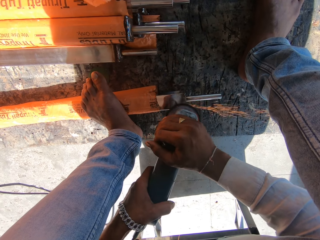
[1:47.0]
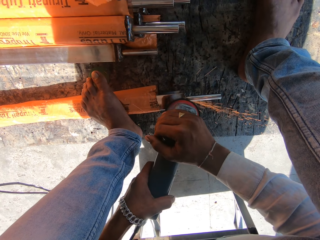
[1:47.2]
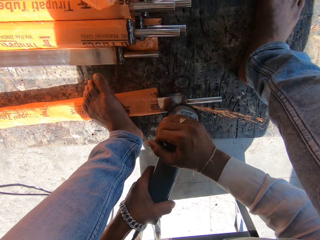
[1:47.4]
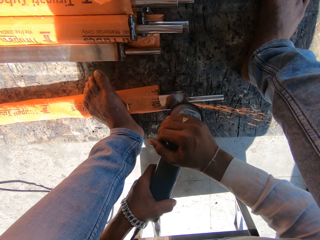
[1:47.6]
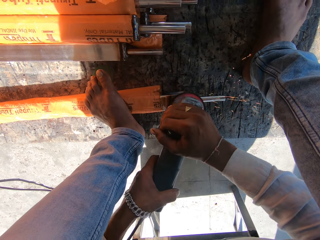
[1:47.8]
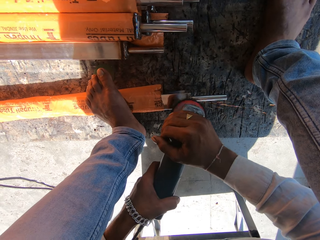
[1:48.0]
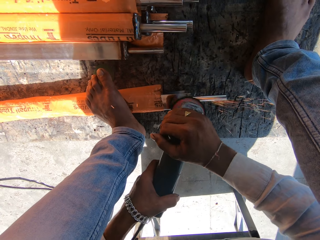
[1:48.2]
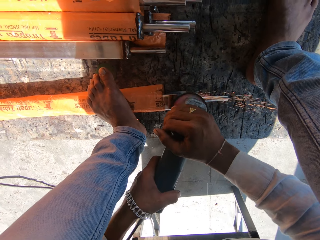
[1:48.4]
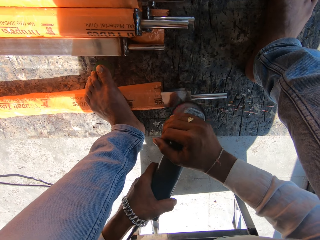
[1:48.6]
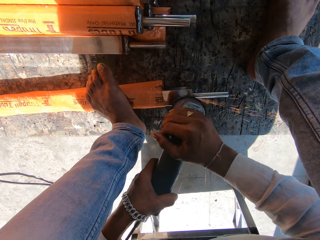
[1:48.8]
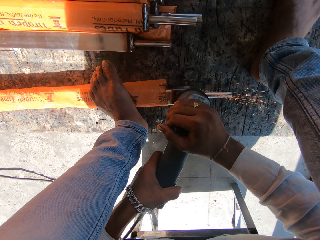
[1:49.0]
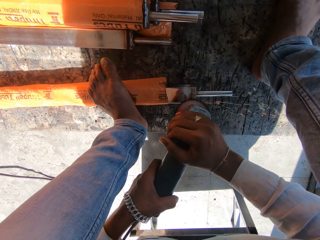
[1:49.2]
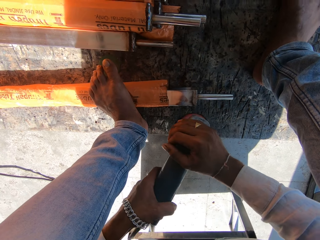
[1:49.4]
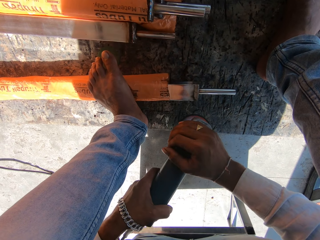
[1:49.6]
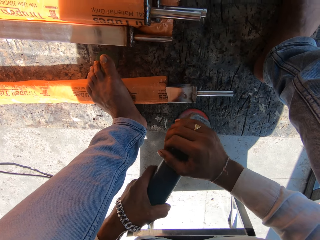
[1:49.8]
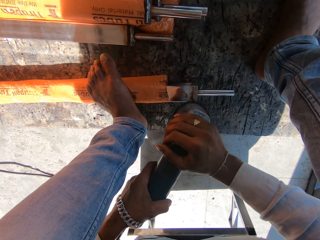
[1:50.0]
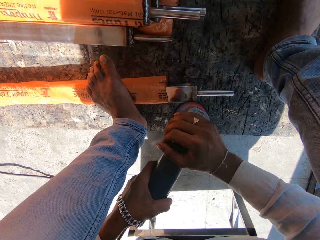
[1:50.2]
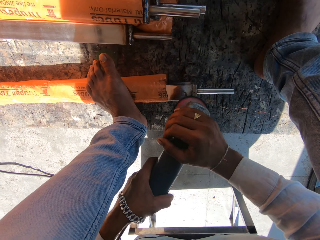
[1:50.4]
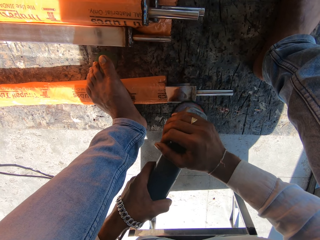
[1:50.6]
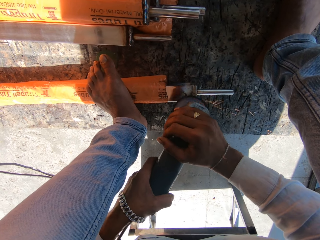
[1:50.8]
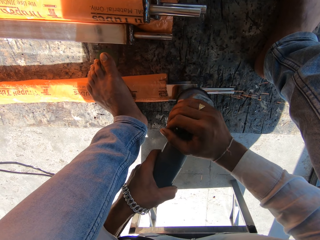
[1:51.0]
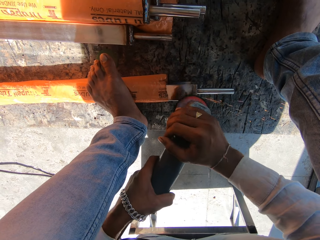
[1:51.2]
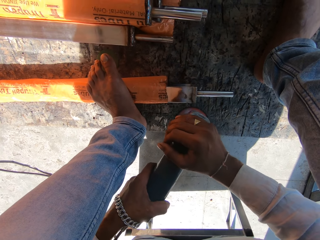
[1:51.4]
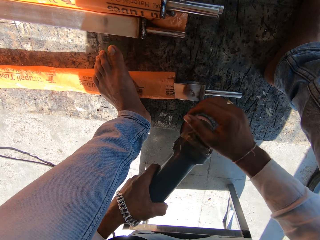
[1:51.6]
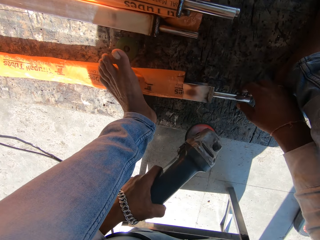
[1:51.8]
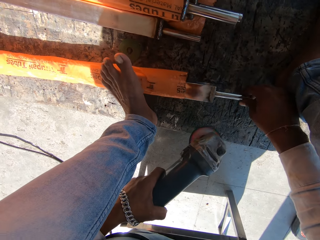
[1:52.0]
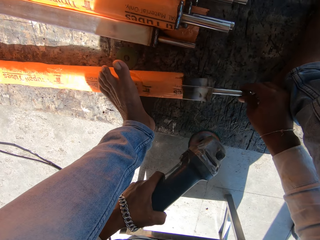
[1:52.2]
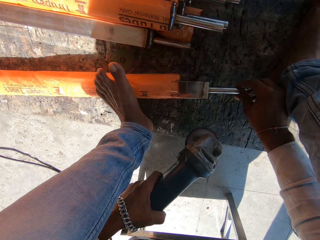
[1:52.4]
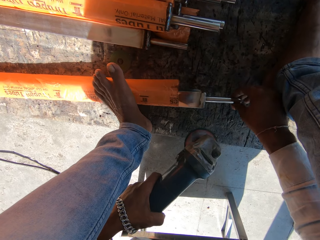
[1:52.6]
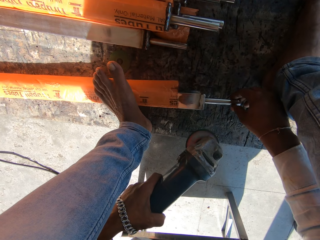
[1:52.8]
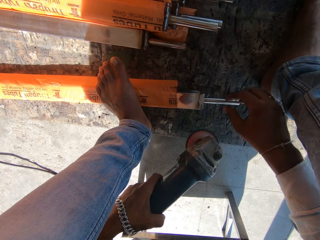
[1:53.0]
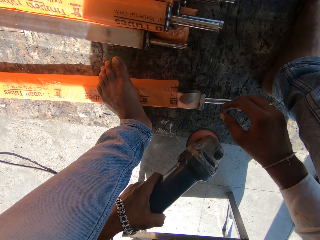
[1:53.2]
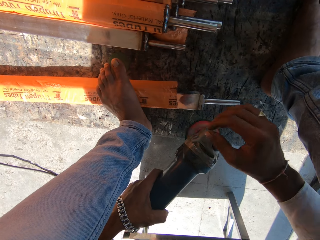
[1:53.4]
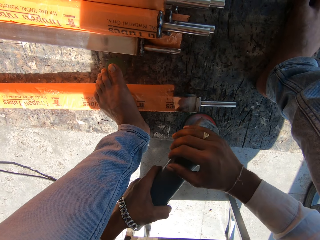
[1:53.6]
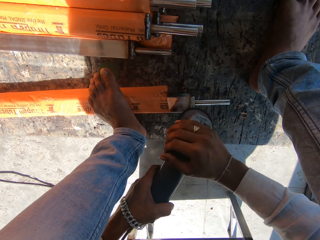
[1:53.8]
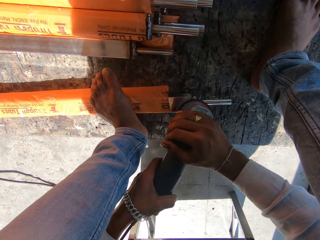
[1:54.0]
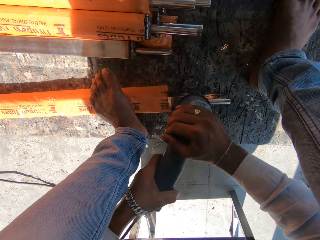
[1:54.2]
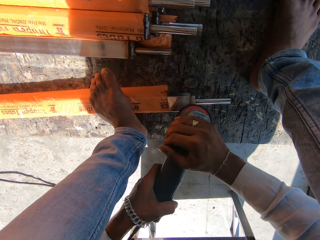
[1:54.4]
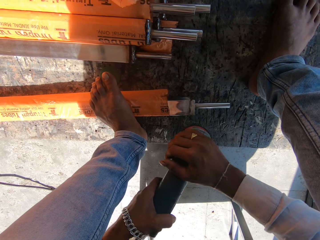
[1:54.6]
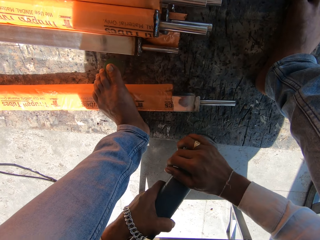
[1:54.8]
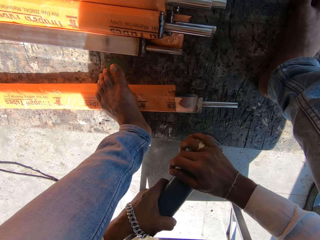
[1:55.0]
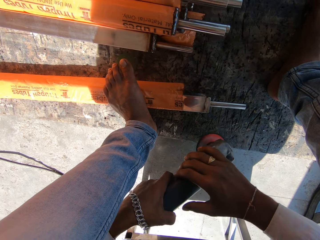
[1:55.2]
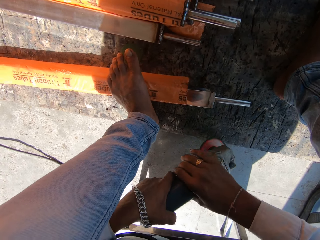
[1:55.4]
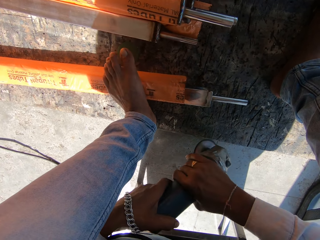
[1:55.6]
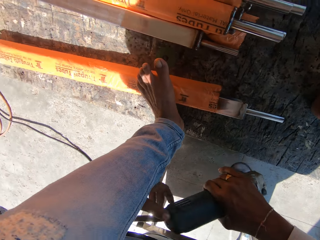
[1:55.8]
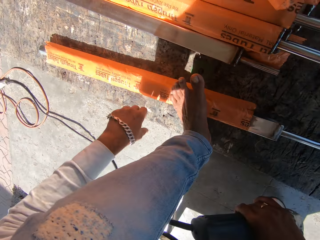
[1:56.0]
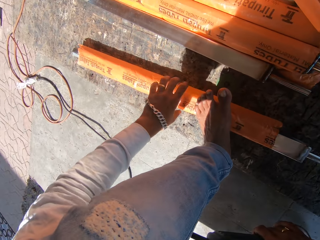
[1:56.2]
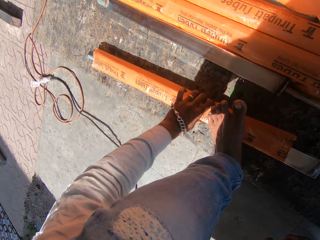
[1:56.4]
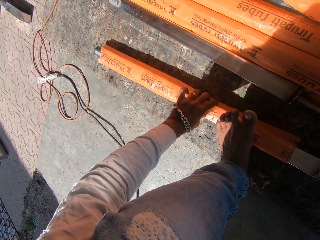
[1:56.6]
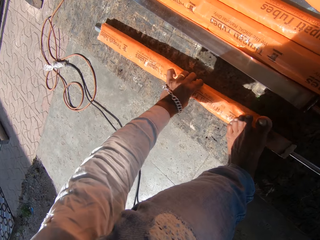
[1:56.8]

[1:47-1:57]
The camera wearer removes his right hand from the rotary tool. He turns the edge of the aluminum rod or metal with his right hand. He sharpens the edge of the aluminum rod with the rotary tool in his hands. He smoothens the metal with the angle grinder. He removes his left hand from the rotary tool. He moves the aluminum rod aside on the floor with his left hand.

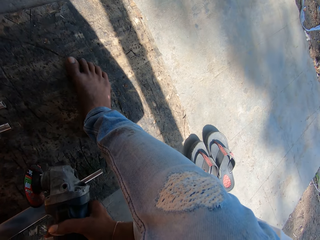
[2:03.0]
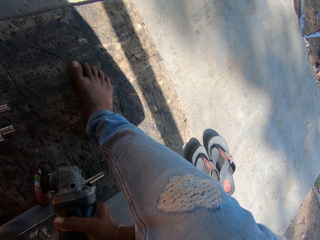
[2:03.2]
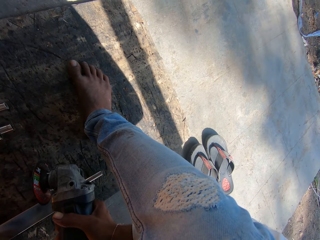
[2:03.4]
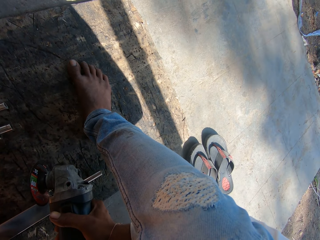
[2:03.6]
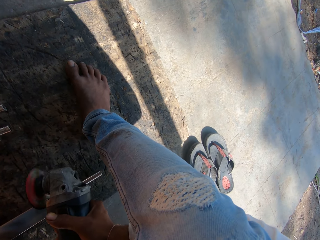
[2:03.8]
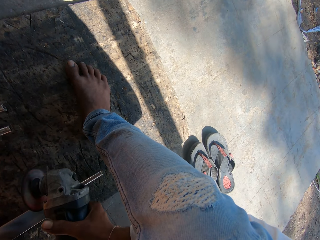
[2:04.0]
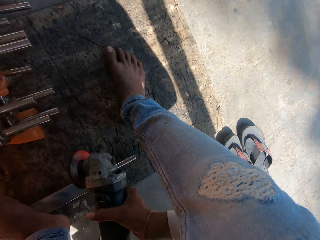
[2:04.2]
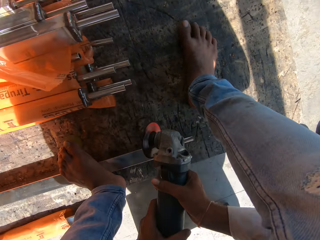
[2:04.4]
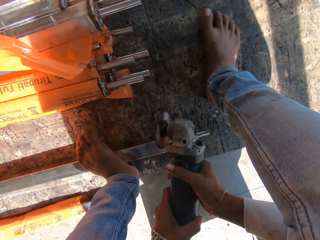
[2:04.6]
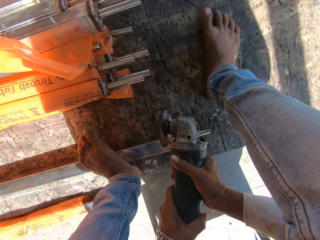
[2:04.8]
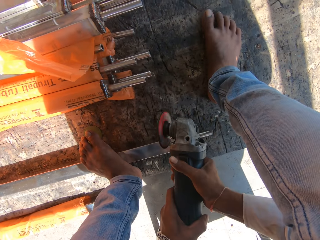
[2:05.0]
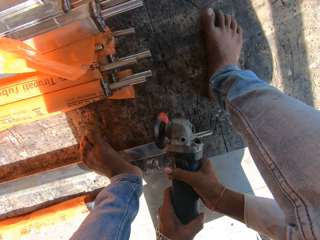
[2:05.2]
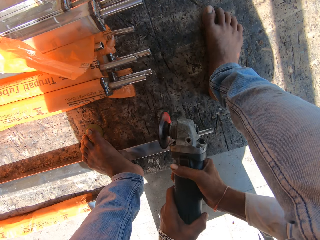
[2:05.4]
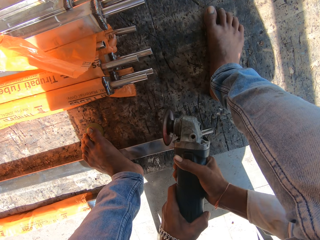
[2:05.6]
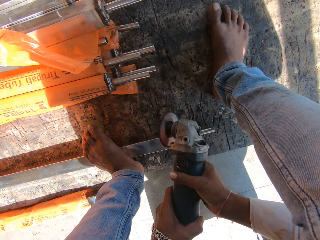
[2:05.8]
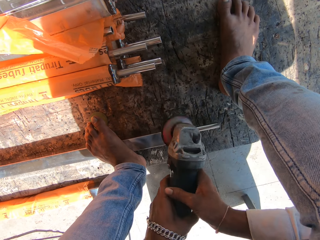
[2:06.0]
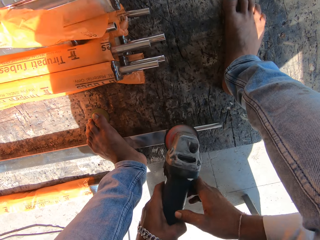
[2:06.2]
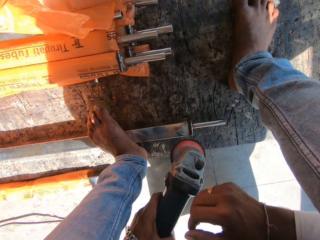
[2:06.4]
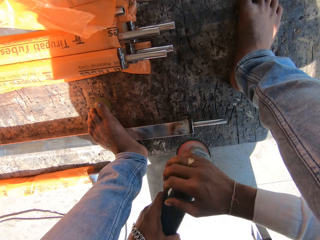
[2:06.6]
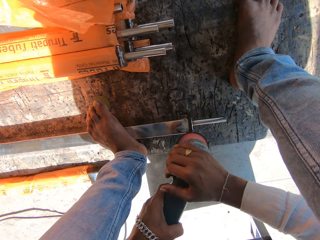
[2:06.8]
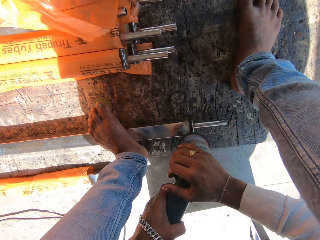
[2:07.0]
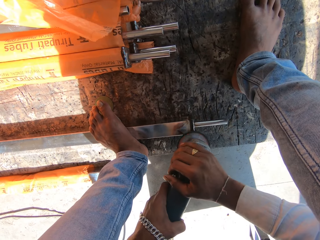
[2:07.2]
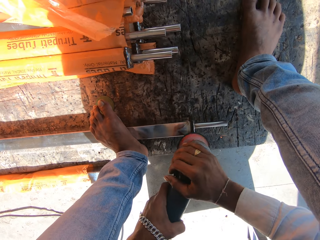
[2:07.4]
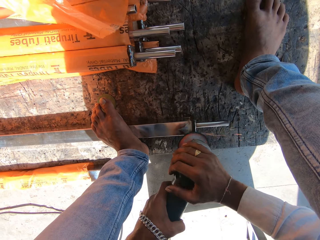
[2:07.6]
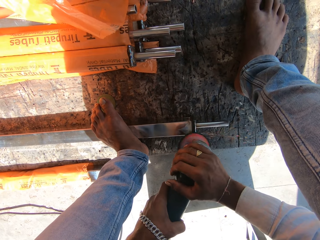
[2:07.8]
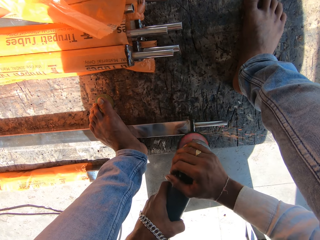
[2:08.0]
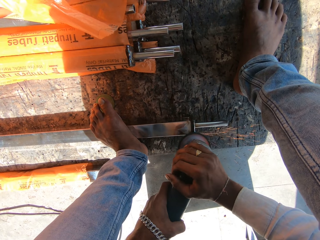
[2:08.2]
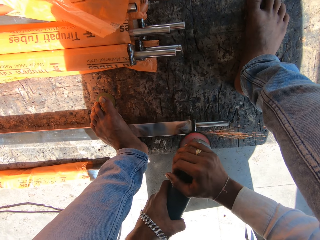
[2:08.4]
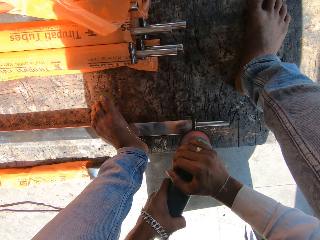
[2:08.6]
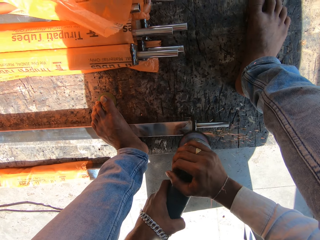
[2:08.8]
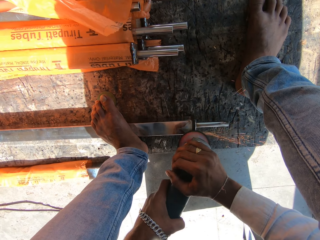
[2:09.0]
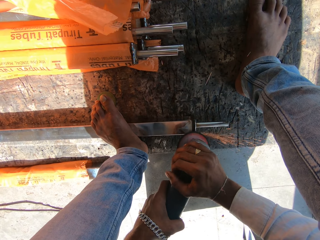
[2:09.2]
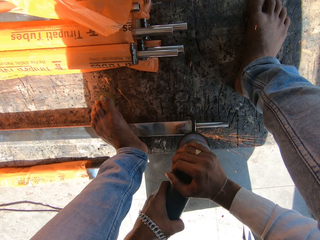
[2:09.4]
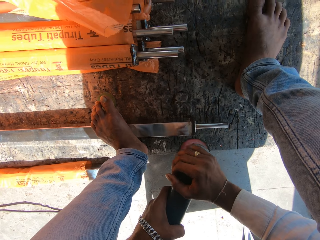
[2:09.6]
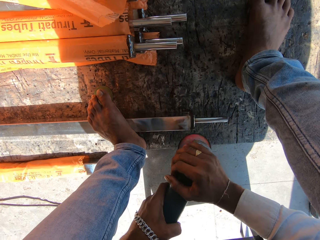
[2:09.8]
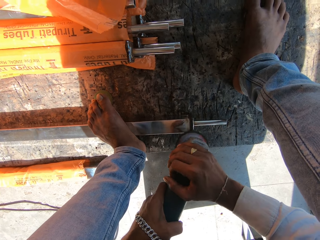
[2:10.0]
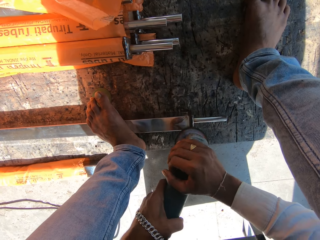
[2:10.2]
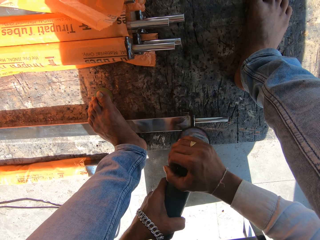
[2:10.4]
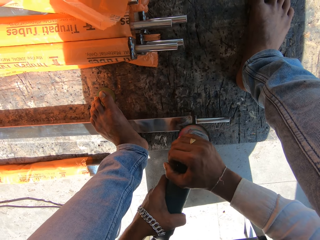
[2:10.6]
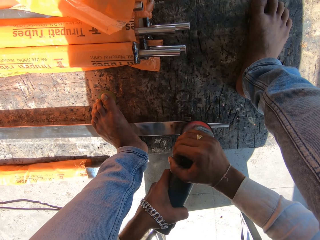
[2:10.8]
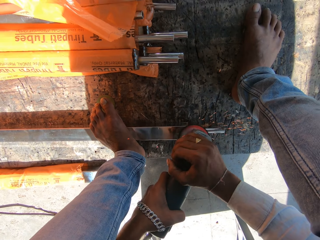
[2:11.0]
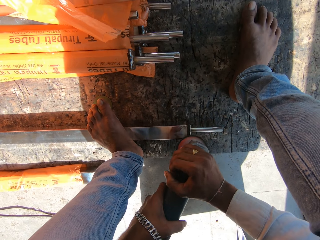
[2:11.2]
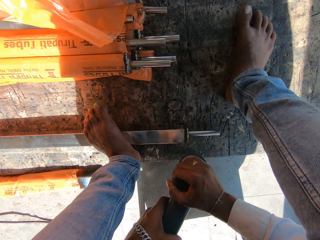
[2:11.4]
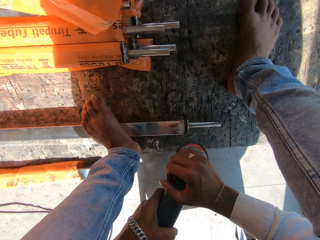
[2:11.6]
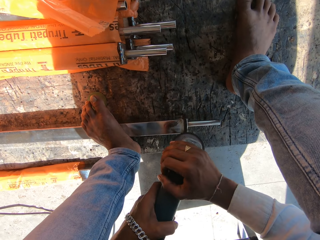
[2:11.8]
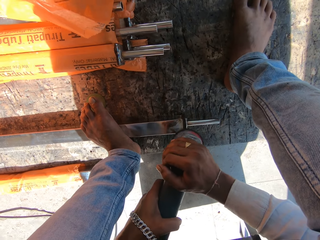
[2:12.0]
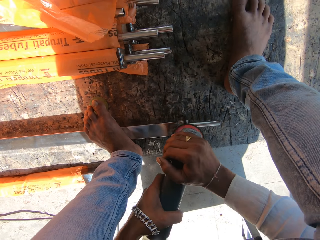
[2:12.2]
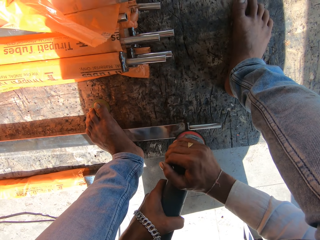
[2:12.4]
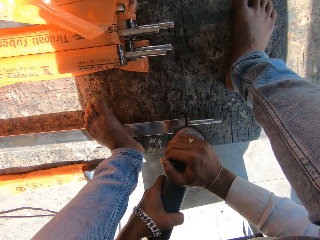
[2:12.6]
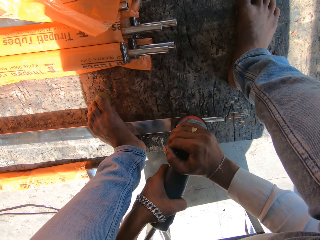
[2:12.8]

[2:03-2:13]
The camera wearer turns on the angle grinder. He smoothens metal with the angle grinder. He sharpens the edge of the aluminum rod with the rotary tool in his hands.

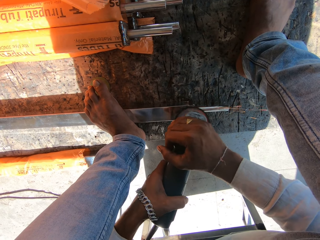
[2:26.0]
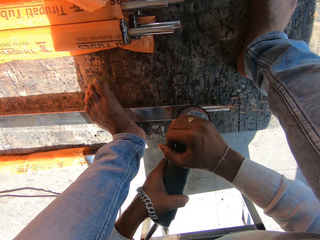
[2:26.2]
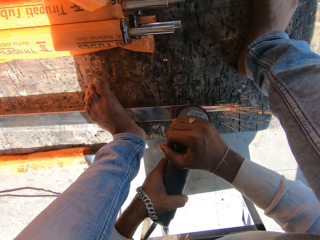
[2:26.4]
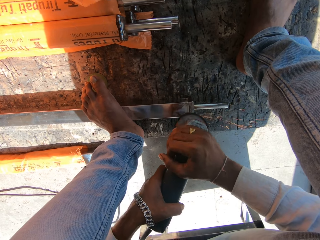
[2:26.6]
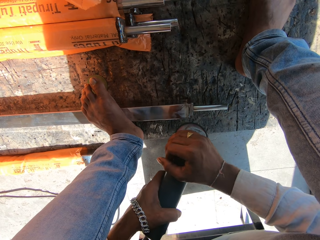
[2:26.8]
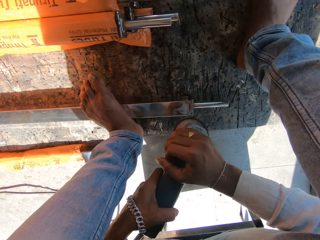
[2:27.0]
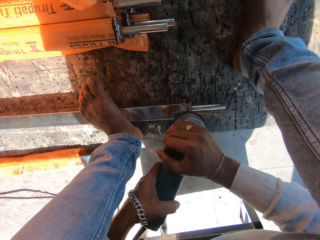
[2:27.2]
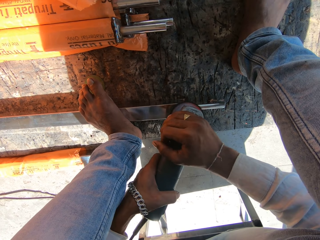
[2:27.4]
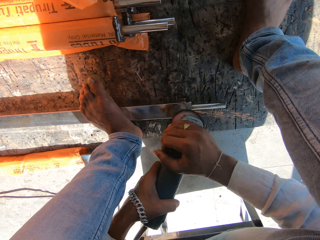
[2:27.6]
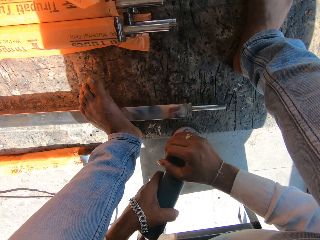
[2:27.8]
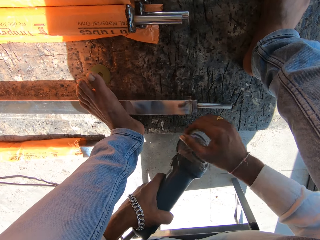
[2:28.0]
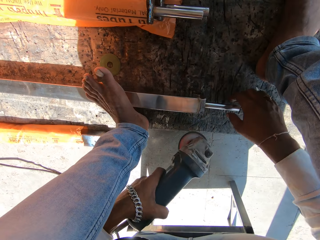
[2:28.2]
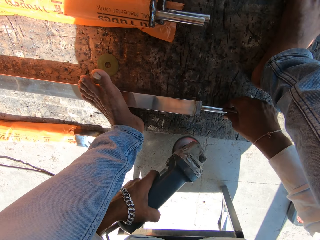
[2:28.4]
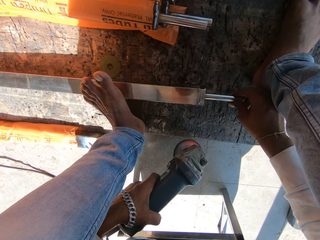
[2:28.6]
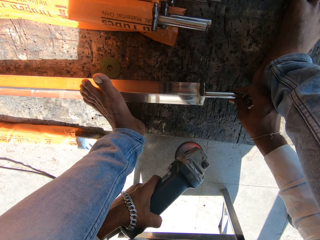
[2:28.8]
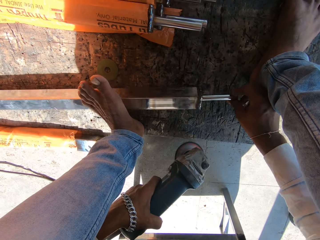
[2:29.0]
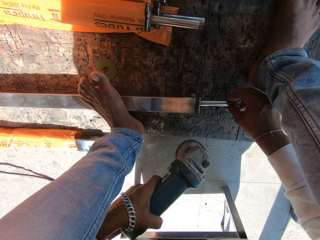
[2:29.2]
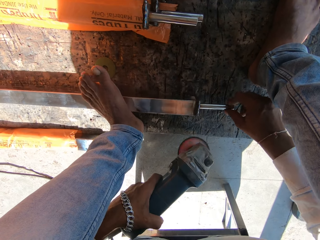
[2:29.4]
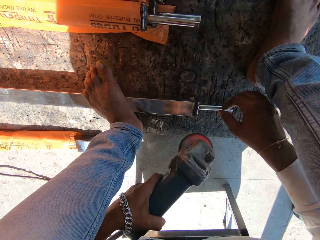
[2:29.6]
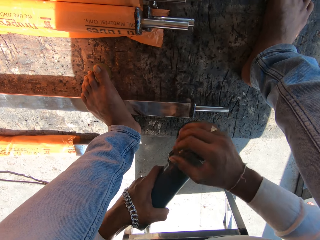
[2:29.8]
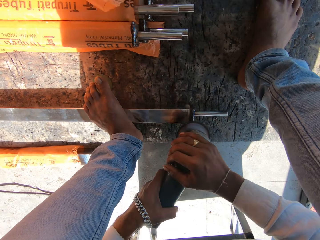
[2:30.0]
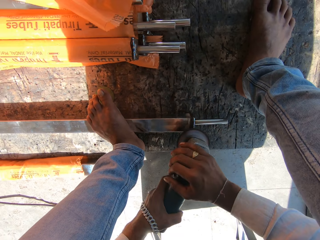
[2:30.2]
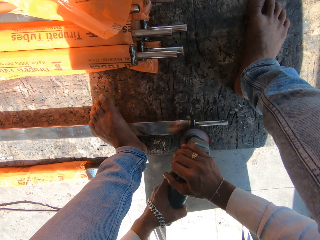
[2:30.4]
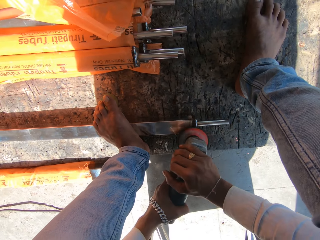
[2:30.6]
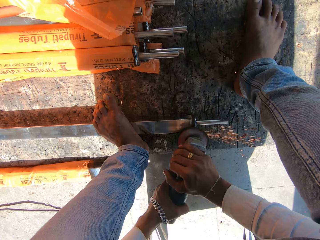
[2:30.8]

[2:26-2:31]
The camera wearer removes his right hand from the rotary tool. He turns the edge of the aluminum rod with his right hand. He sharpens the edge of the aluminum rod with the rotary tool in his hands. He smoothens the metal with the angle grinder.
